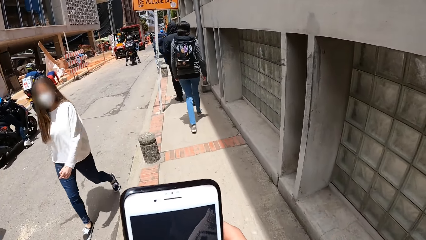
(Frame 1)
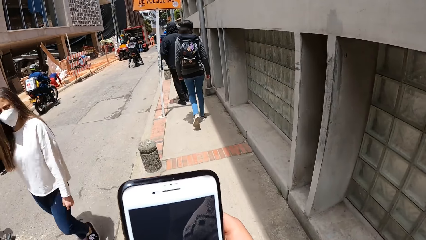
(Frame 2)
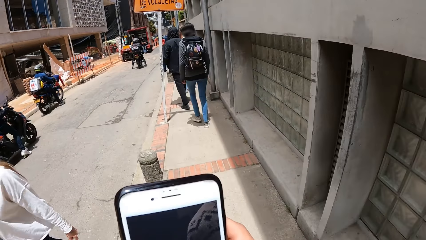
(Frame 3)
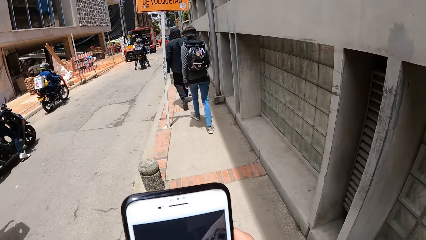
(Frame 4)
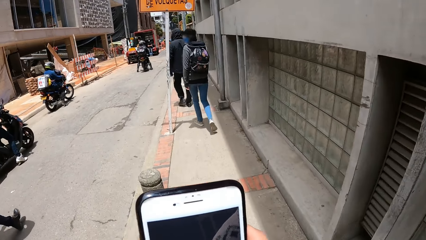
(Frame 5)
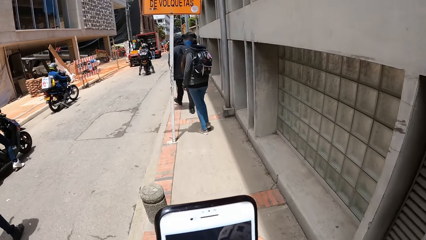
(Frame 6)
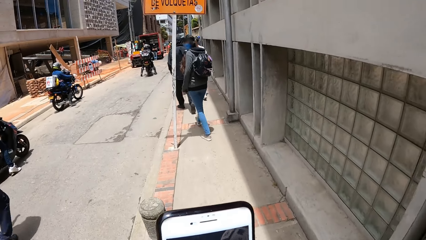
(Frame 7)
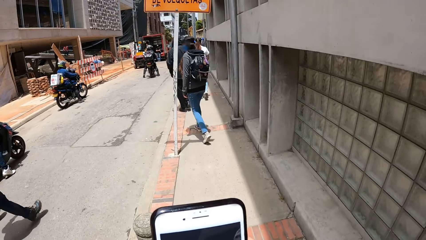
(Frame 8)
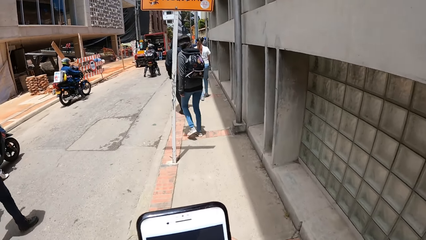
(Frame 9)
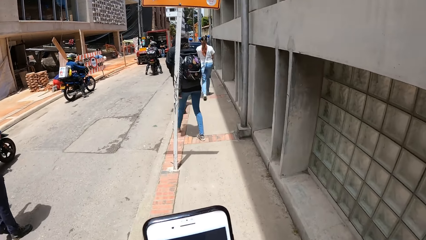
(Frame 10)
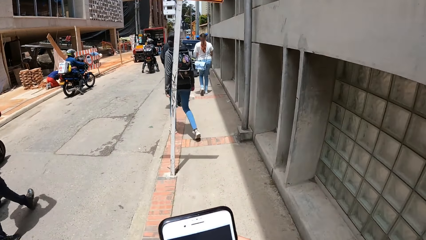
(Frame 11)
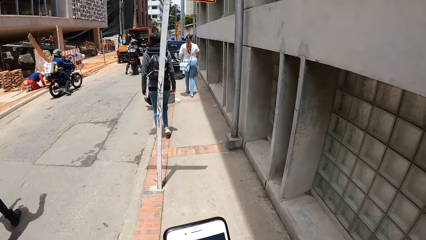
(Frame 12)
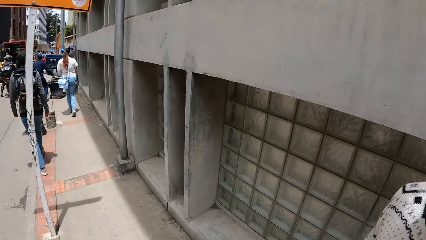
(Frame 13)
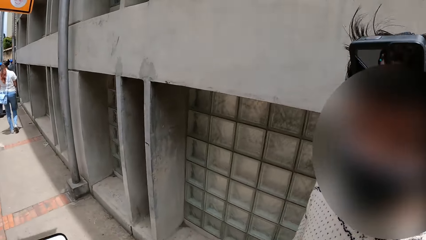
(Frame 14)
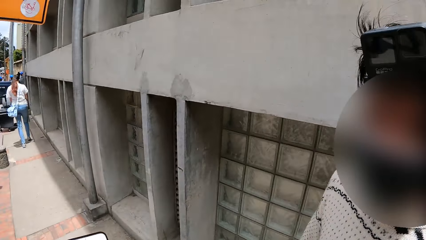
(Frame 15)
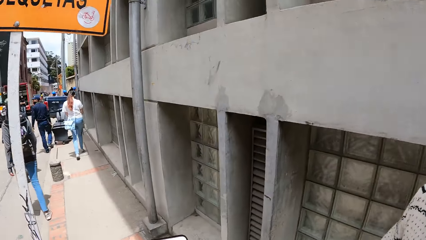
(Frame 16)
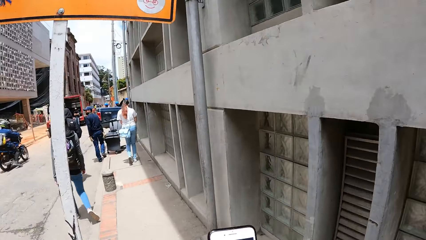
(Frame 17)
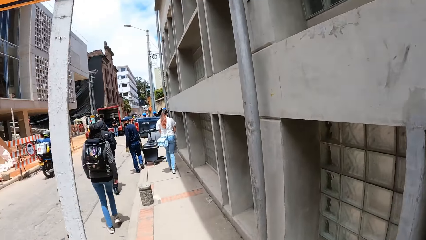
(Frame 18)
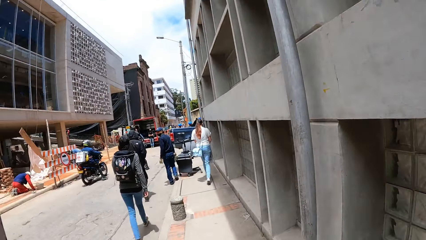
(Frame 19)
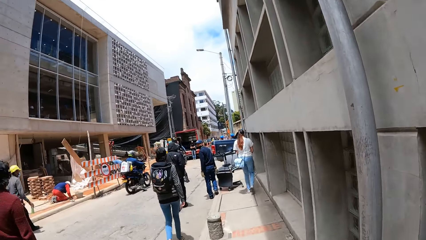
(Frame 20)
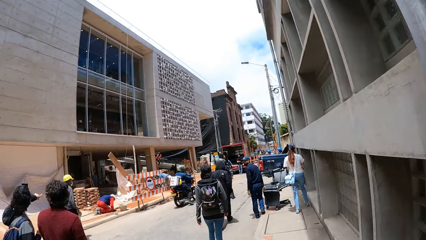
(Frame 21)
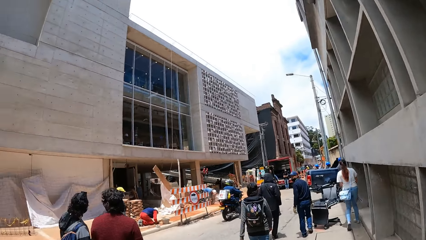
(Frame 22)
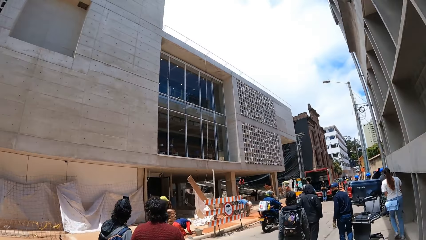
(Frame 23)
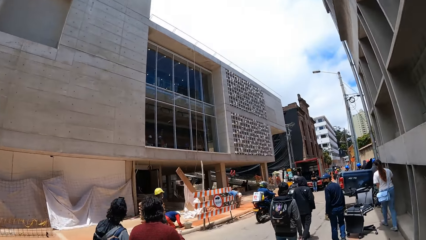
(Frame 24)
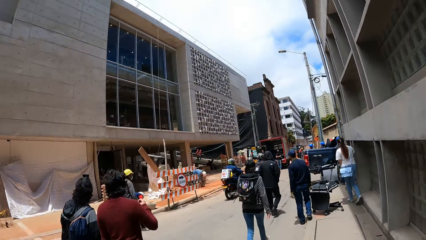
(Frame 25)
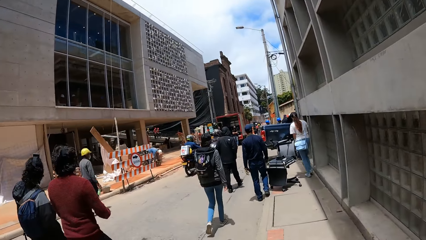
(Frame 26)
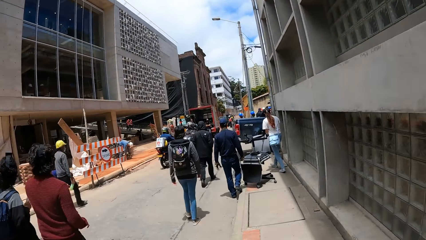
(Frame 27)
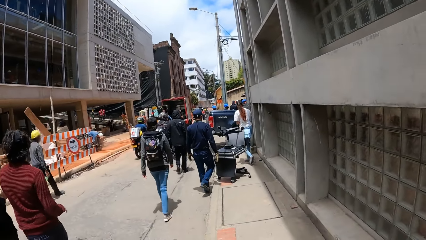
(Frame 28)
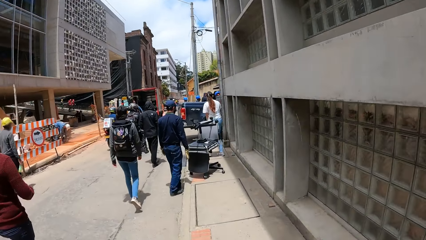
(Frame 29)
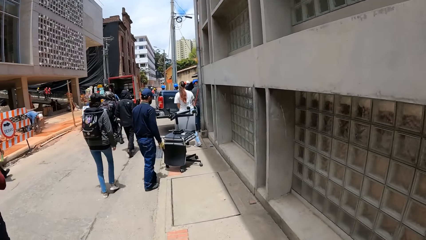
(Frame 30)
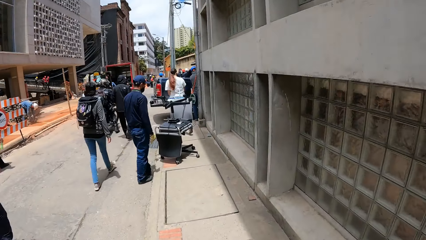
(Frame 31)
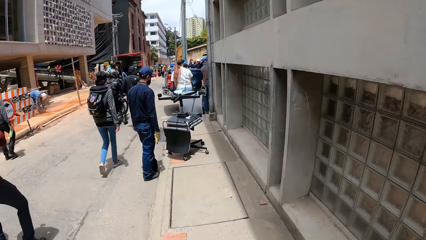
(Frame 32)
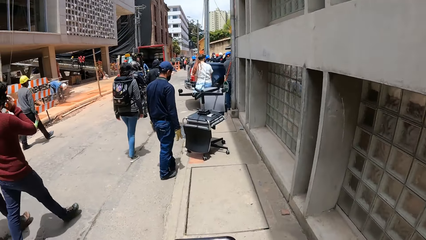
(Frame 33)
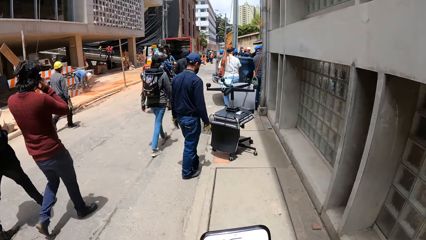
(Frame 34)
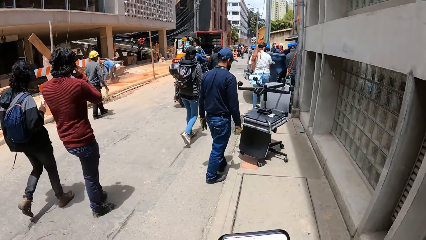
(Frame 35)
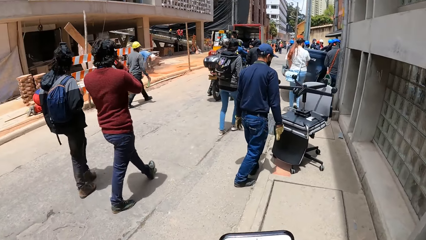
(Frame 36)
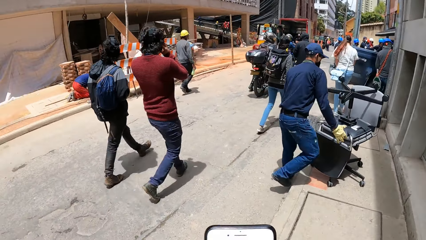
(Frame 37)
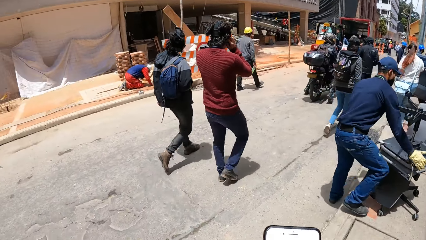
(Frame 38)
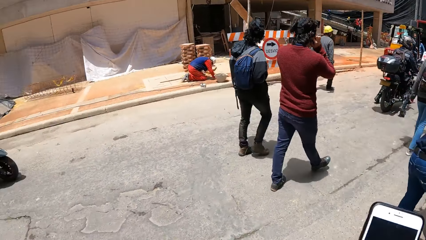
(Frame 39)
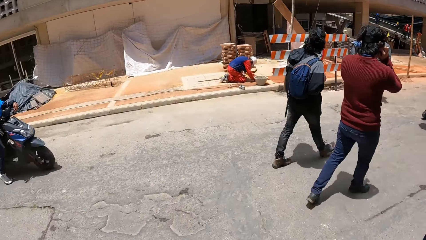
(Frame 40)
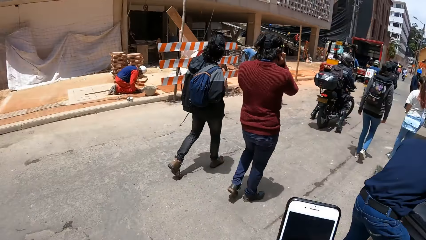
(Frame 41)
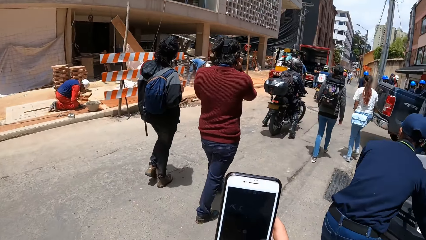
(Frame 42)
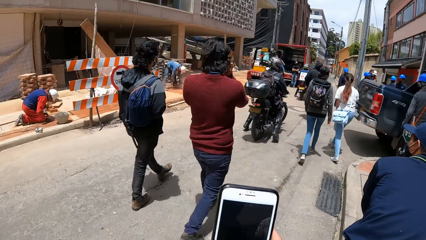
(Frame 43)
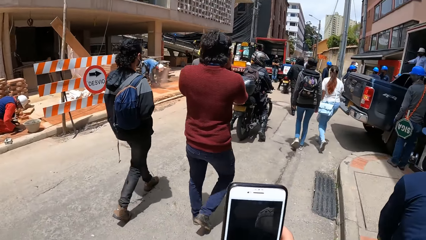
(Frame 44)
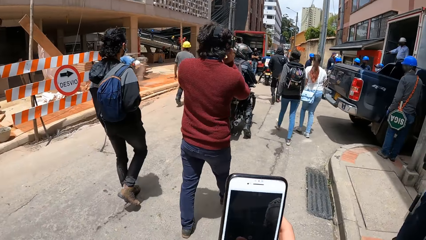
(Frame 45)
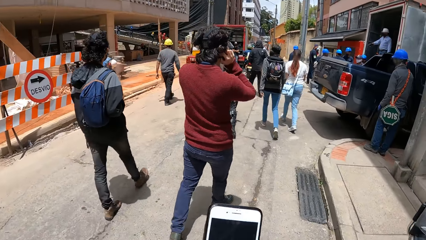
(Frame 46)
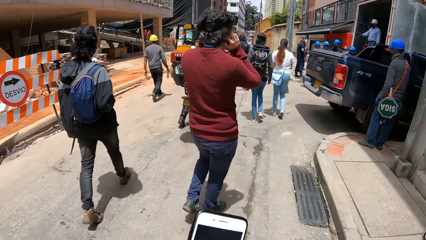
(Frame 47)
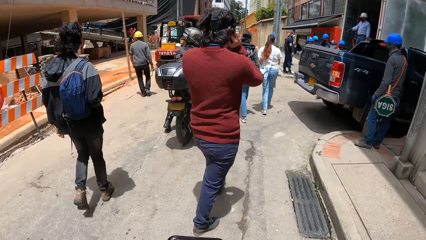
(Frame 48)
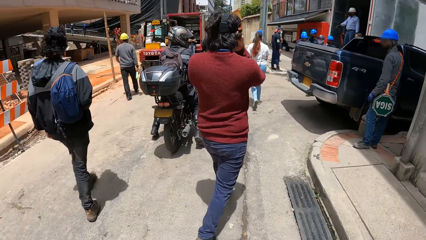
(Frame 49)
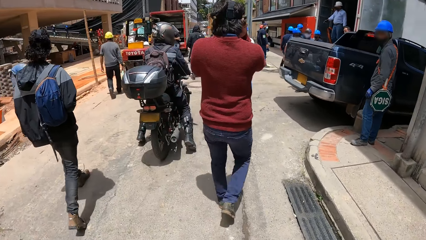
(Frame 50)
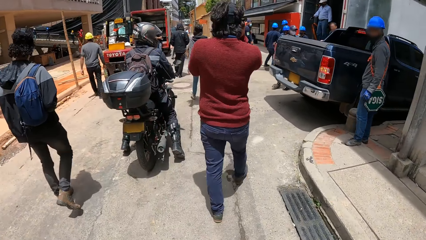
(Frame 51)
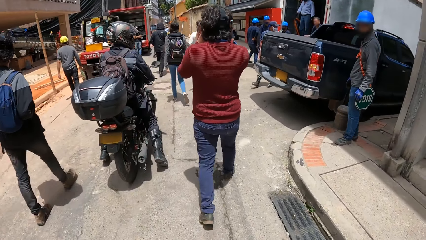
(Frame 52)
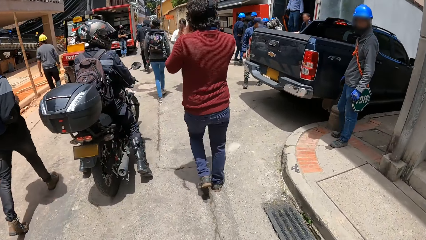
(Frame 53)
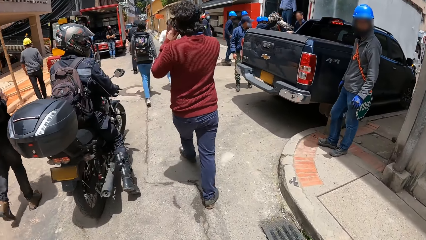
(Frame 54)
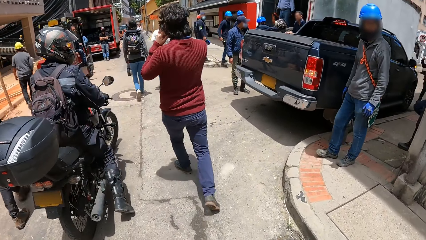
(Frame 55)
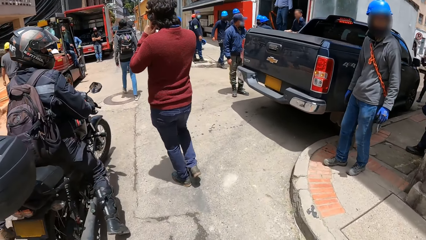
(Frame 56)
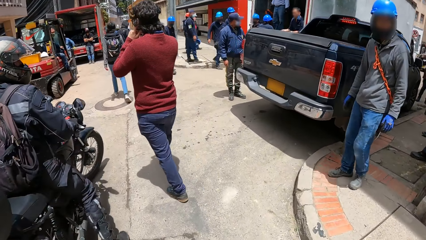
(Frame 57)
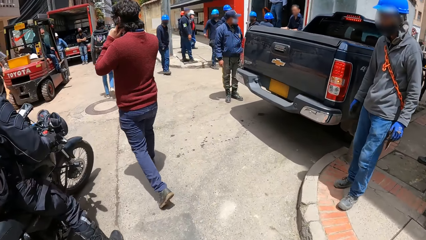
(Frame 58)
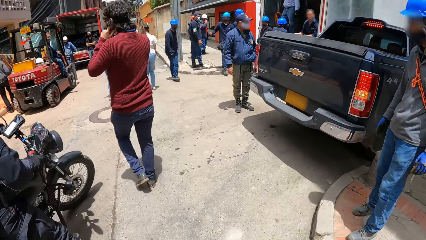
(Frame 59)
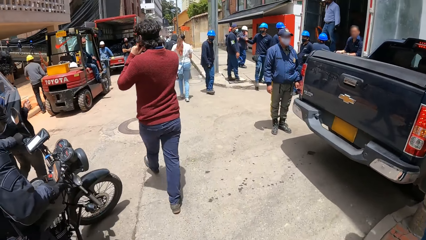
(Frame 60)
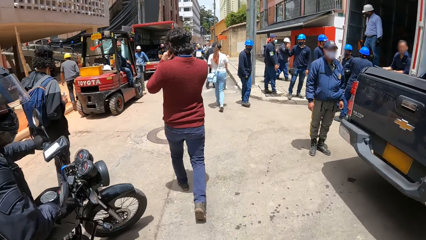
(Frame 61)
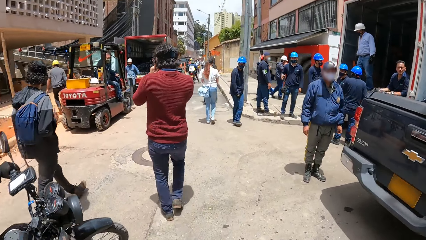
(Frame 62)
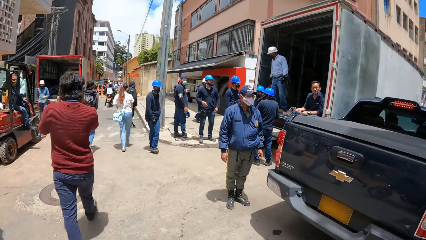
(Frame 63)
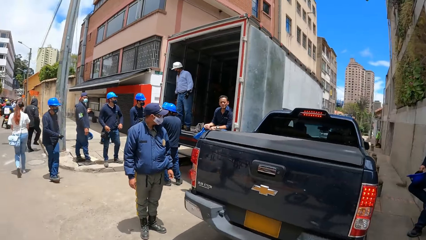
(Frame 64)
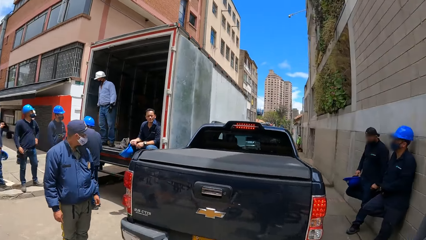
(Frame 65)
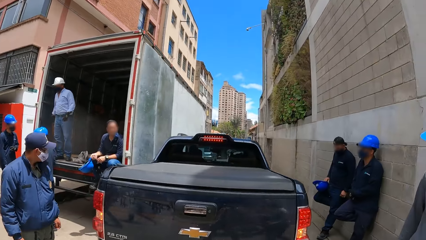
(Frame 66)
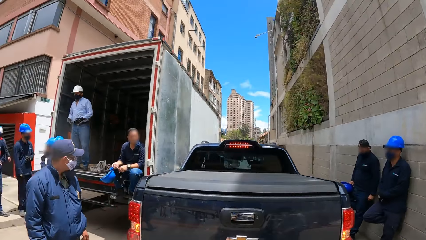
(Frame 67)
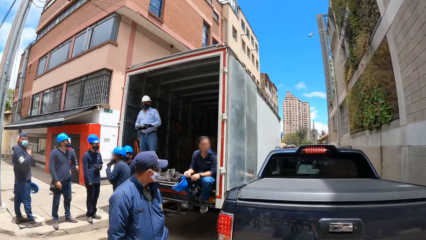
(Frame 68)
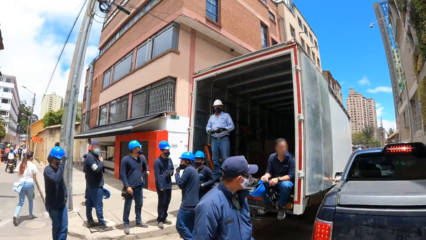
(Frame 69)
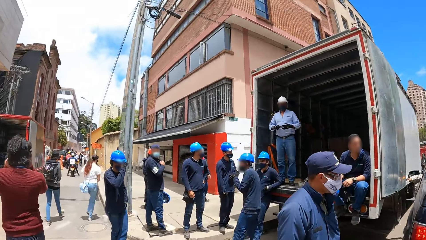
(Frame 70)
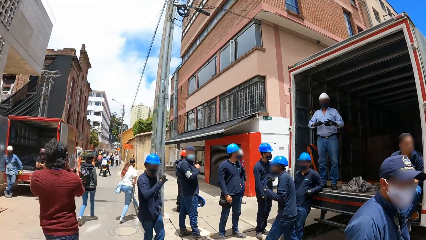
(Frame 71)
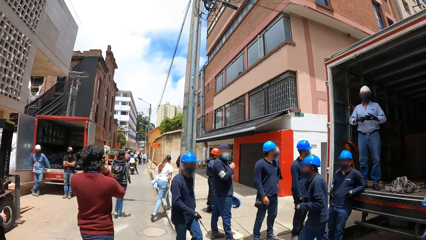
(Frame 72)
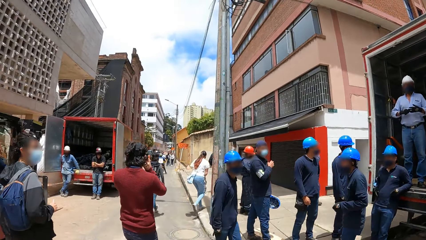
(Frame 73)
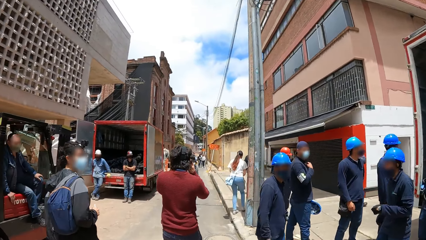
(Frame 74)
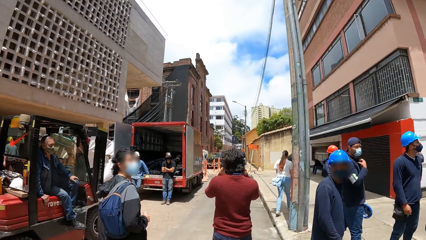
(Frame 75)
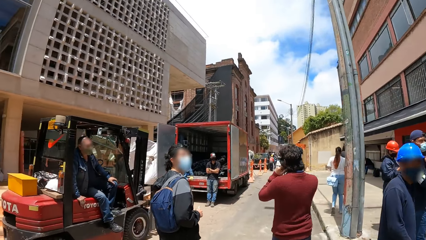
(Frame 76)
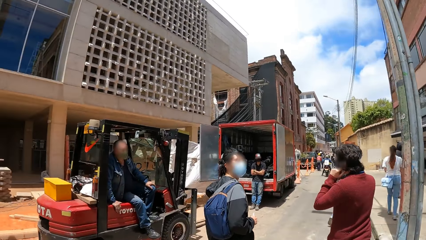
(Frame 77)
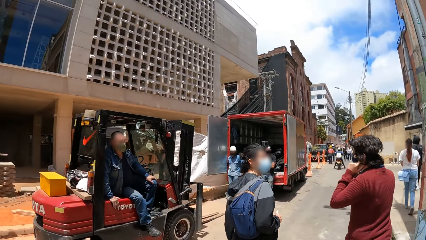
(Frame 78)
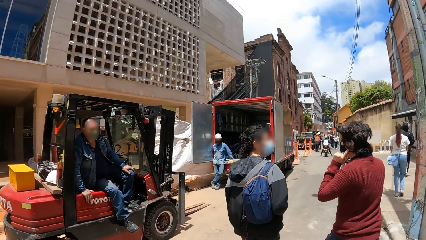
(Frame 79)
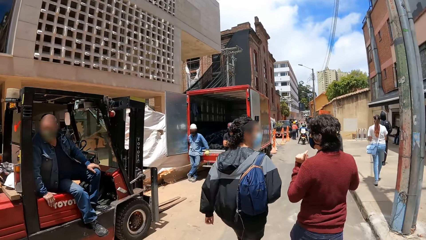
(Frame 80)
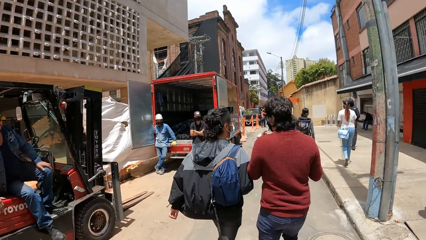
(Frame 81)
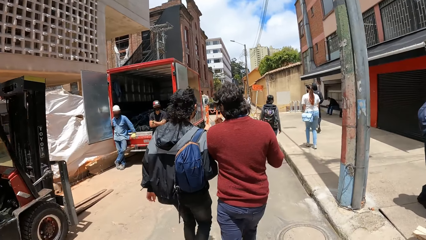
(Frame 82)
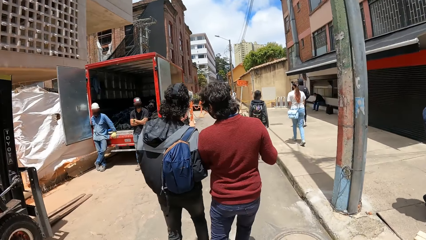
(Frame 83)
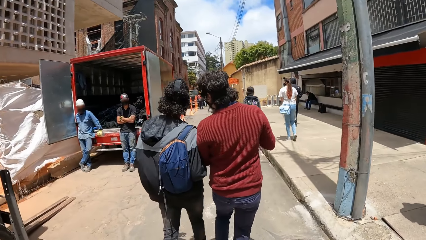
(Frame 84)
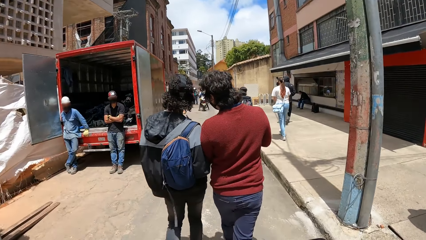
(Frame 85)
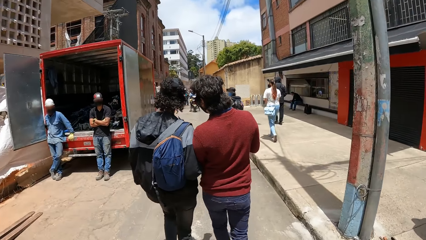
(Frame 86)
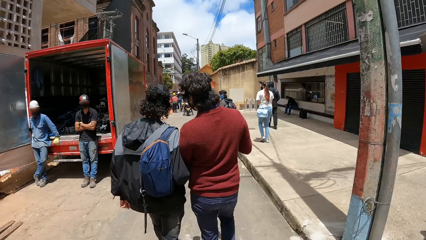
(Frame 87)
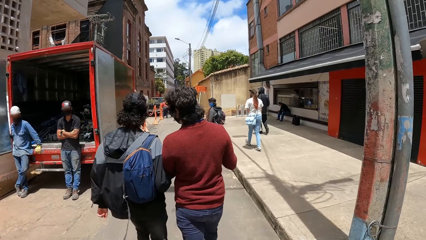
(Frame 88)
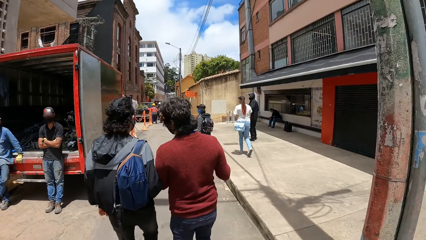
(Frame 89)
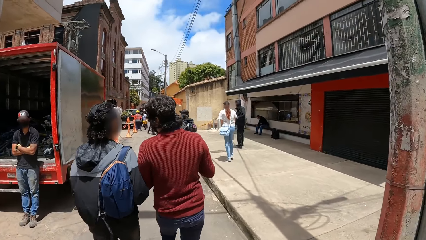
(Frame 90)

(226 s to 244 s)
The camera wearer turns around. A woman walks around. A man walks along another man. The camera wearer holds the phone with the right hand. The first man walks around. A third man interacts with a fourth man. The second man walks around.
